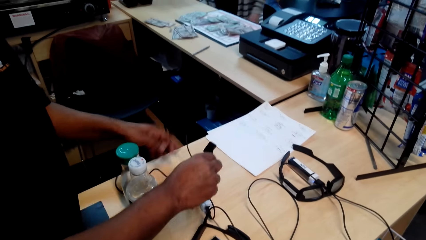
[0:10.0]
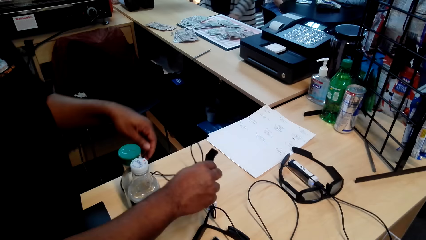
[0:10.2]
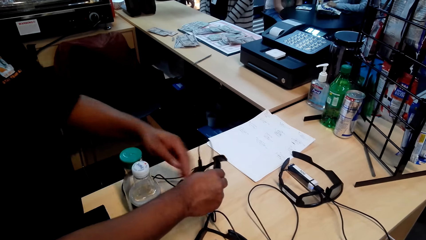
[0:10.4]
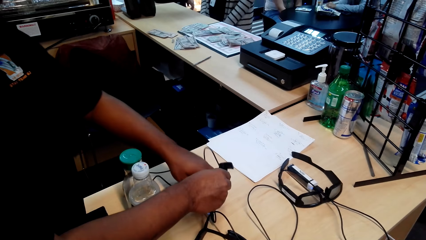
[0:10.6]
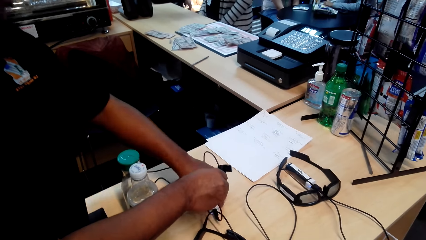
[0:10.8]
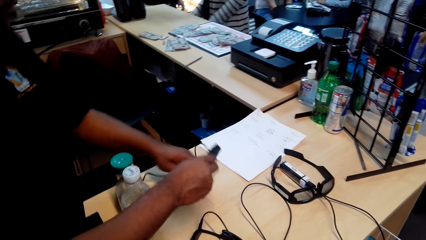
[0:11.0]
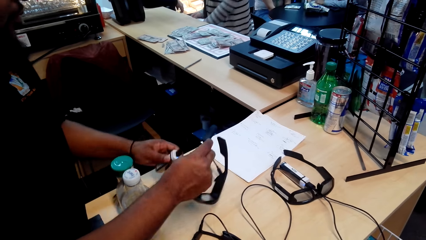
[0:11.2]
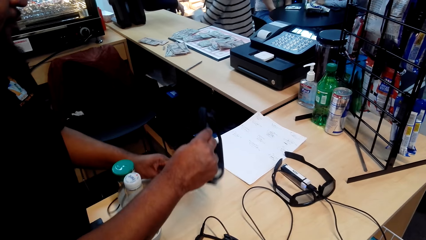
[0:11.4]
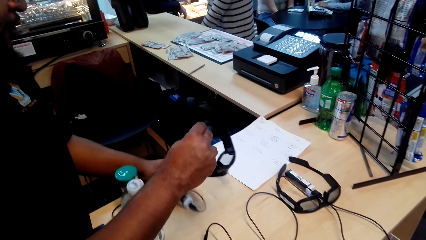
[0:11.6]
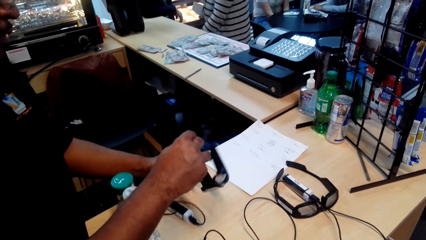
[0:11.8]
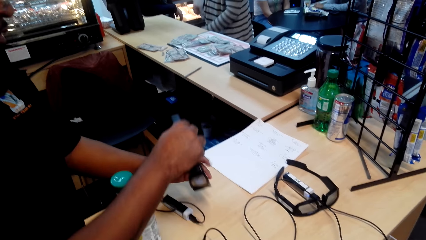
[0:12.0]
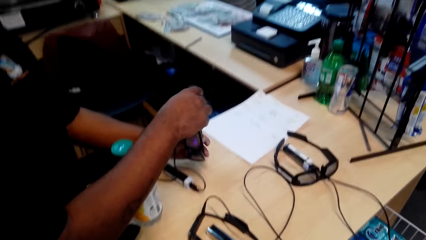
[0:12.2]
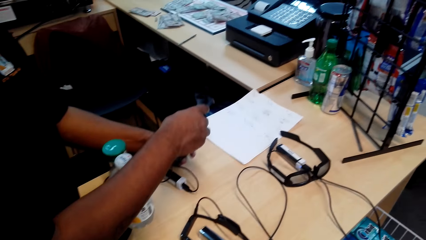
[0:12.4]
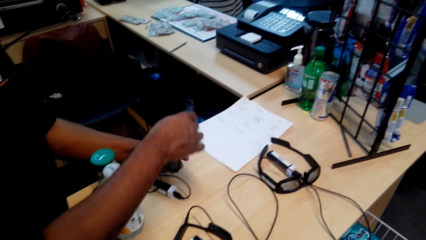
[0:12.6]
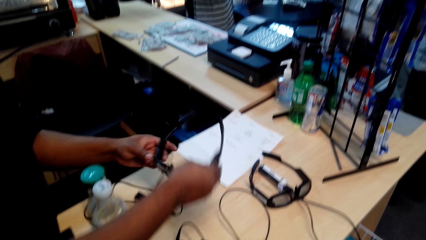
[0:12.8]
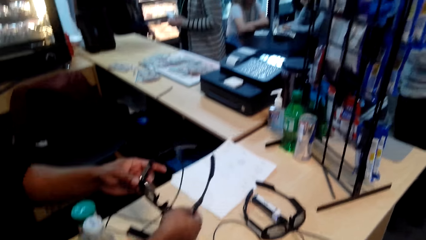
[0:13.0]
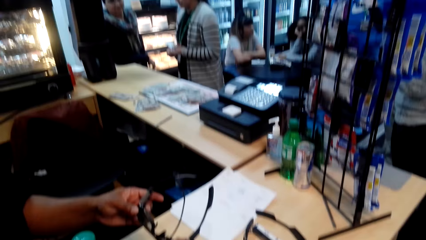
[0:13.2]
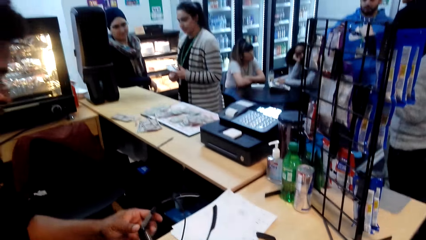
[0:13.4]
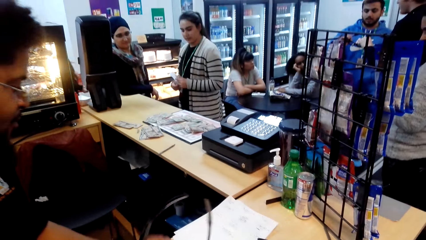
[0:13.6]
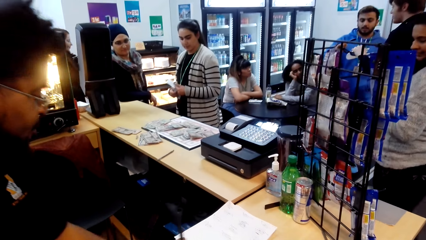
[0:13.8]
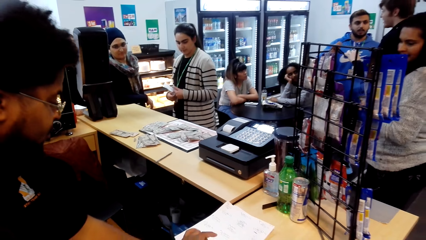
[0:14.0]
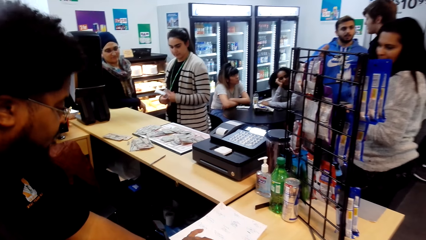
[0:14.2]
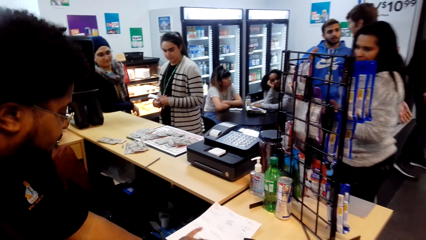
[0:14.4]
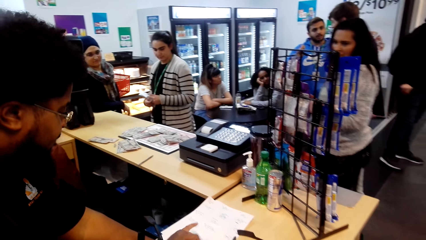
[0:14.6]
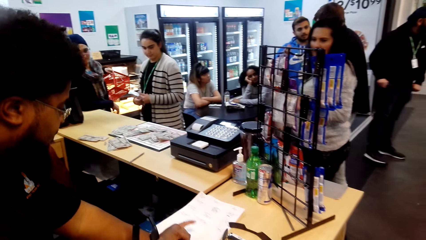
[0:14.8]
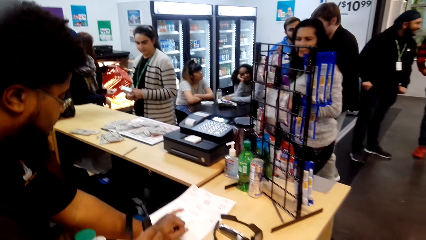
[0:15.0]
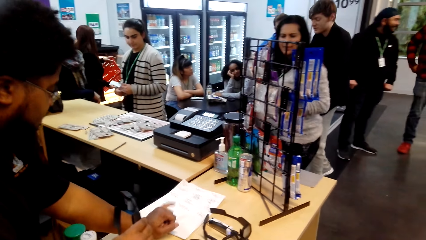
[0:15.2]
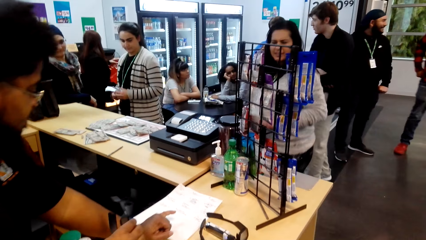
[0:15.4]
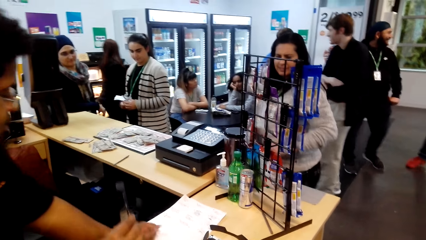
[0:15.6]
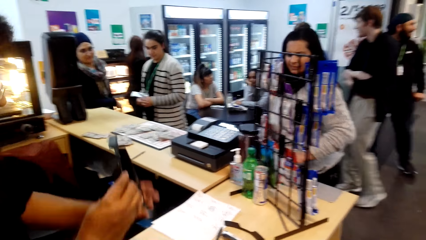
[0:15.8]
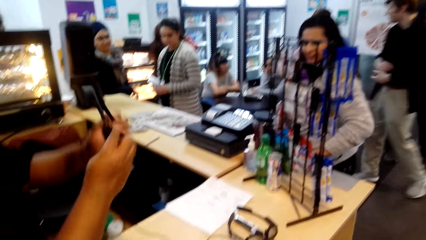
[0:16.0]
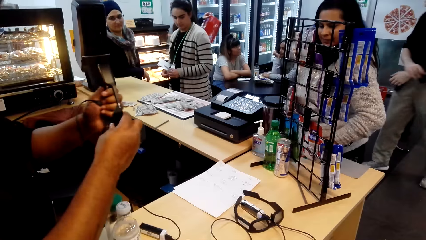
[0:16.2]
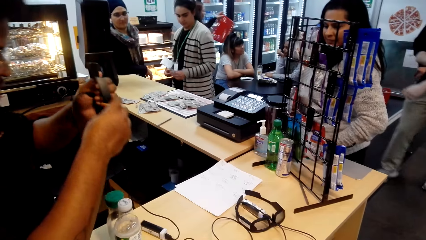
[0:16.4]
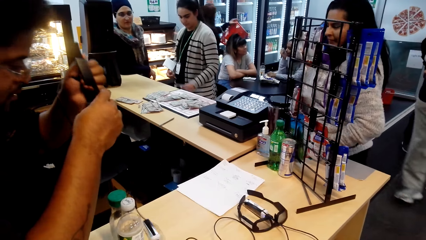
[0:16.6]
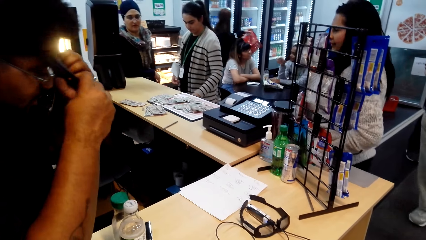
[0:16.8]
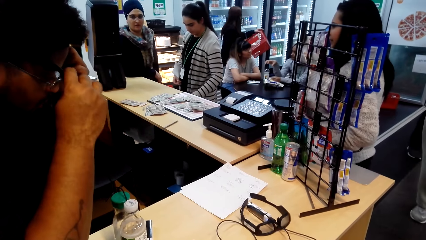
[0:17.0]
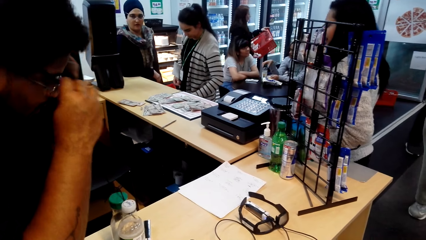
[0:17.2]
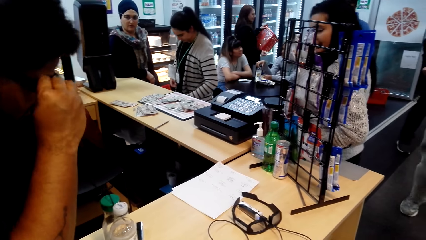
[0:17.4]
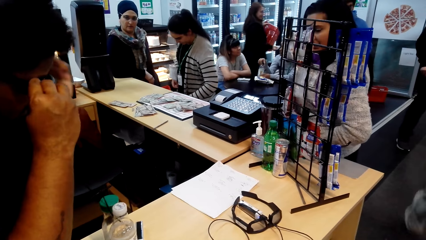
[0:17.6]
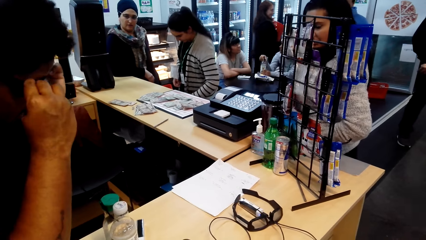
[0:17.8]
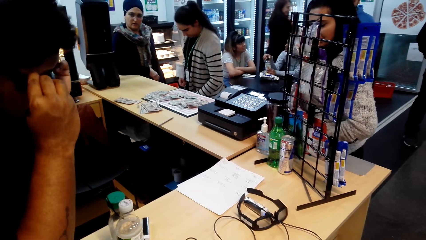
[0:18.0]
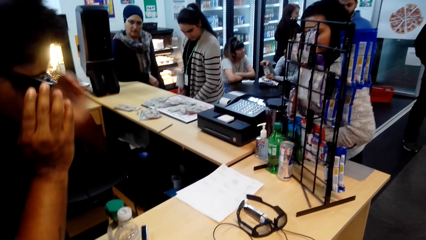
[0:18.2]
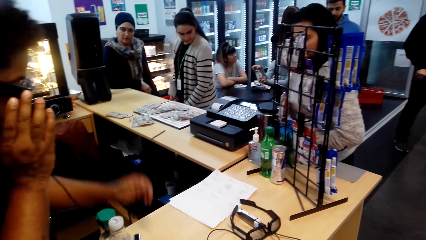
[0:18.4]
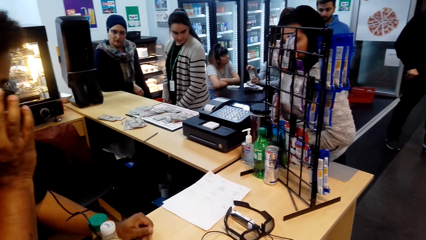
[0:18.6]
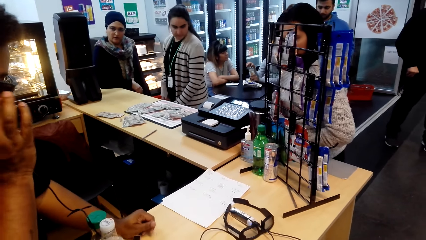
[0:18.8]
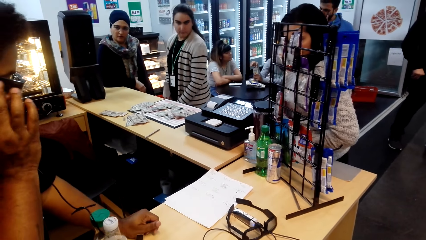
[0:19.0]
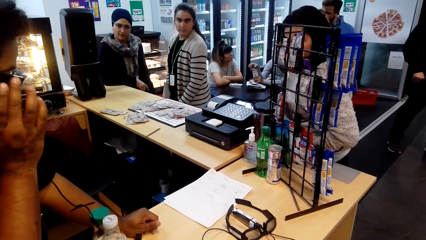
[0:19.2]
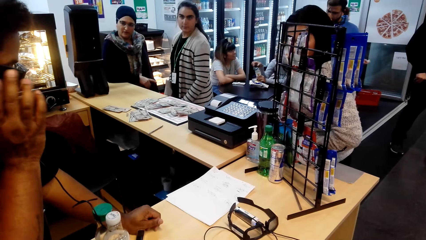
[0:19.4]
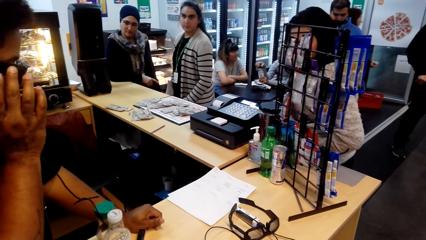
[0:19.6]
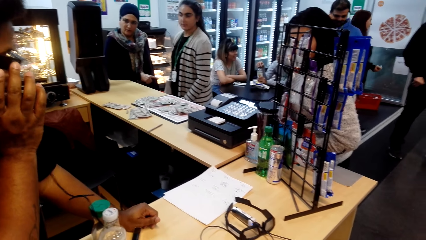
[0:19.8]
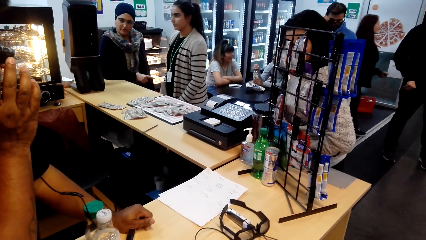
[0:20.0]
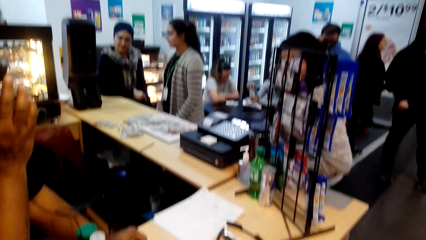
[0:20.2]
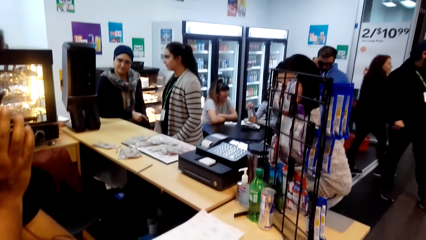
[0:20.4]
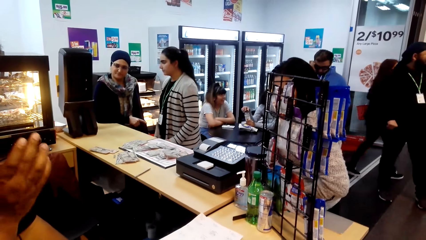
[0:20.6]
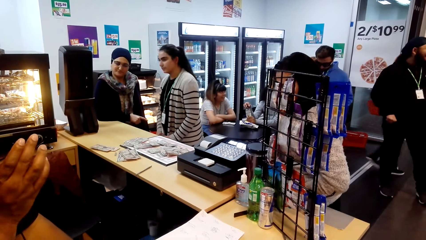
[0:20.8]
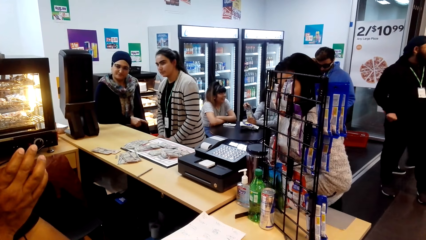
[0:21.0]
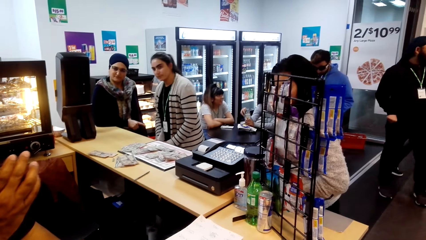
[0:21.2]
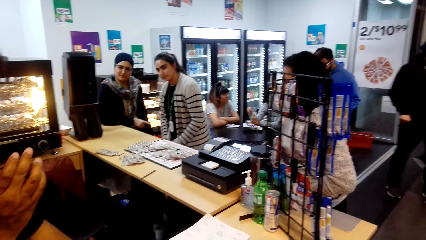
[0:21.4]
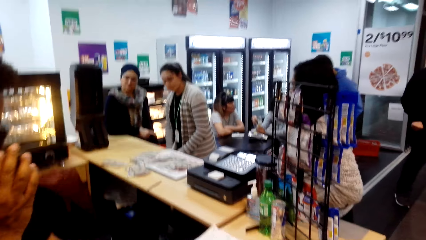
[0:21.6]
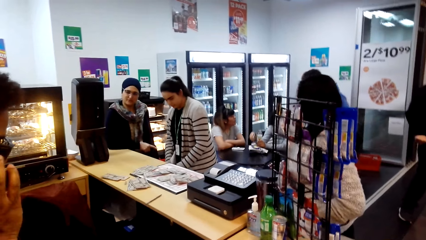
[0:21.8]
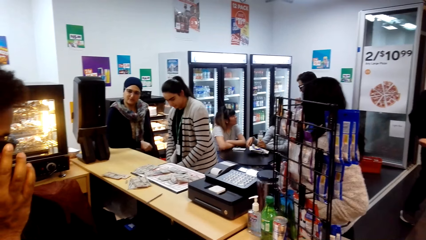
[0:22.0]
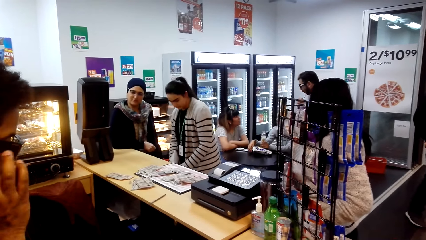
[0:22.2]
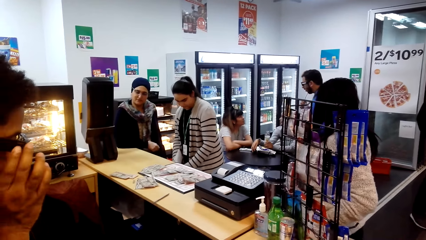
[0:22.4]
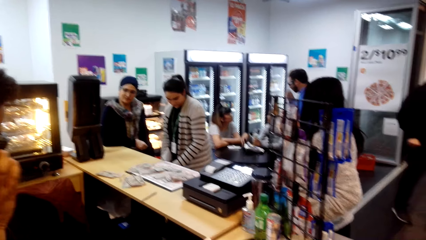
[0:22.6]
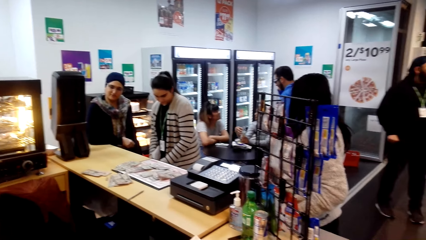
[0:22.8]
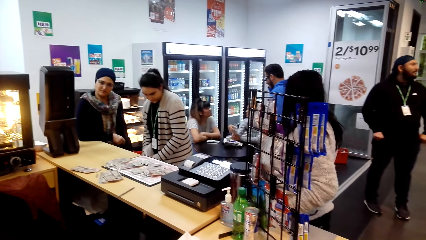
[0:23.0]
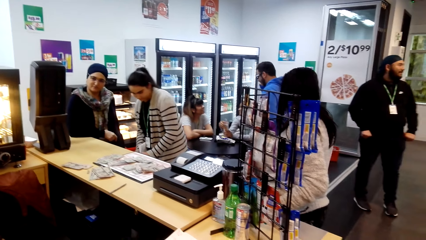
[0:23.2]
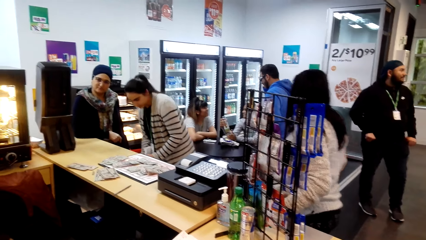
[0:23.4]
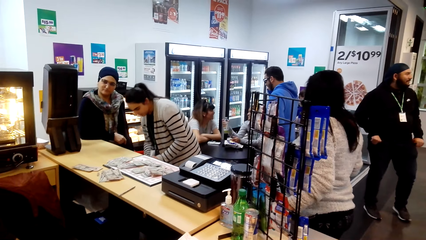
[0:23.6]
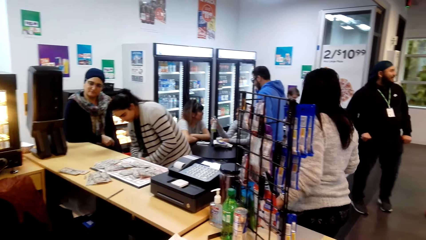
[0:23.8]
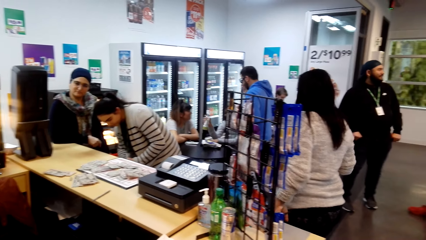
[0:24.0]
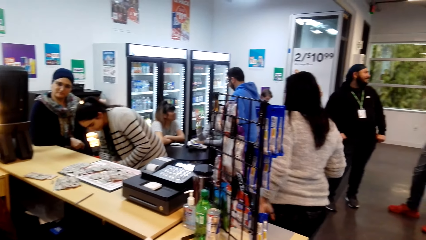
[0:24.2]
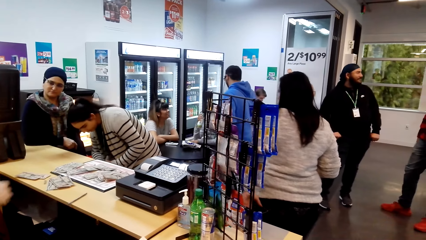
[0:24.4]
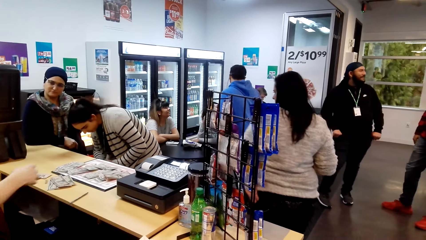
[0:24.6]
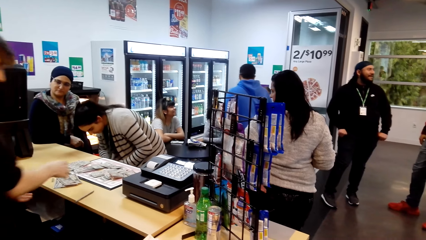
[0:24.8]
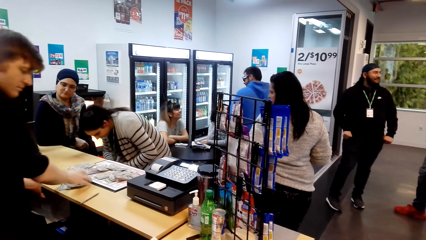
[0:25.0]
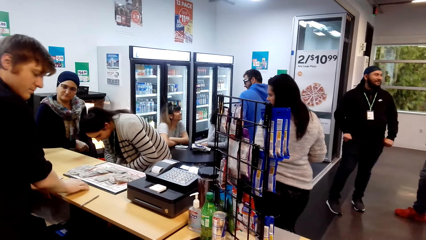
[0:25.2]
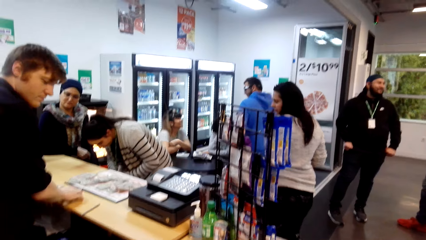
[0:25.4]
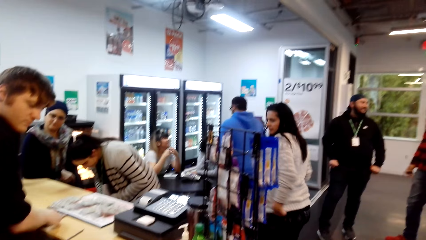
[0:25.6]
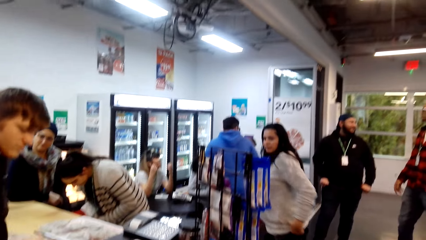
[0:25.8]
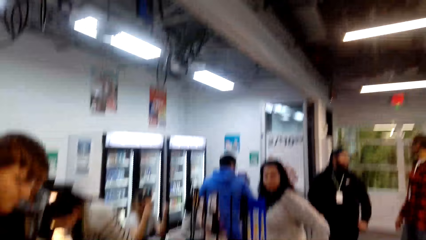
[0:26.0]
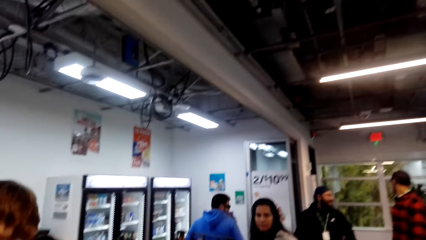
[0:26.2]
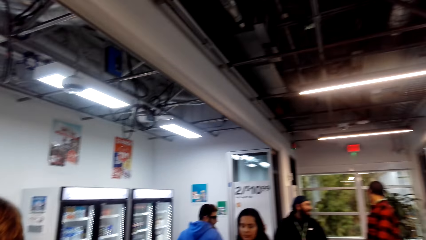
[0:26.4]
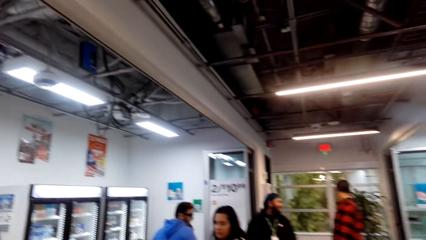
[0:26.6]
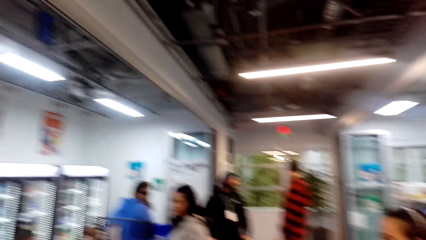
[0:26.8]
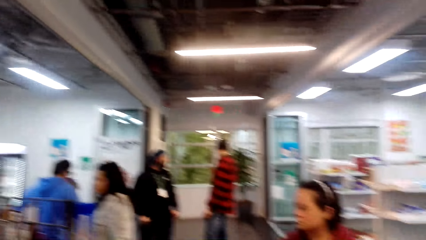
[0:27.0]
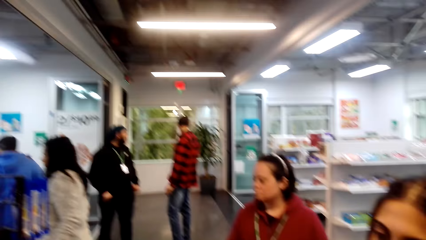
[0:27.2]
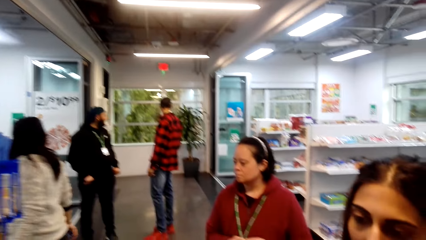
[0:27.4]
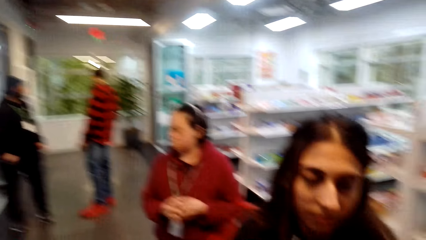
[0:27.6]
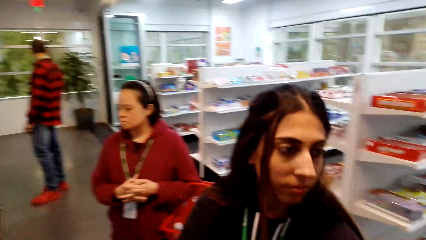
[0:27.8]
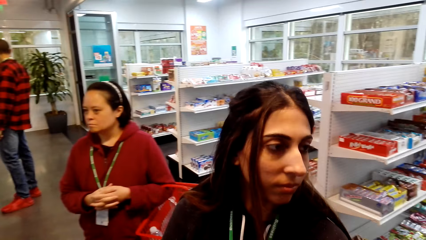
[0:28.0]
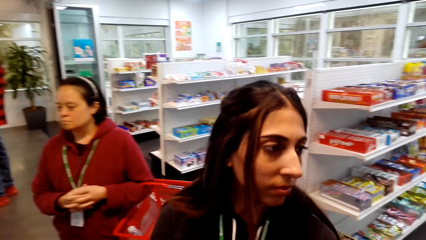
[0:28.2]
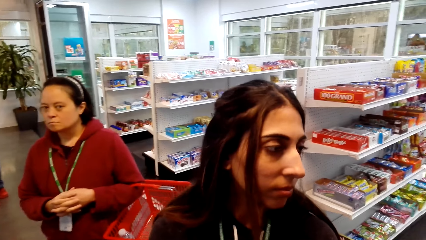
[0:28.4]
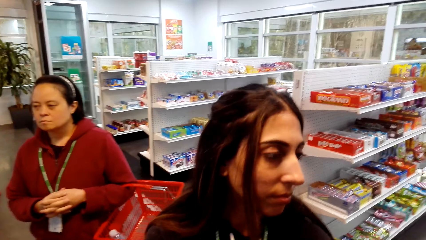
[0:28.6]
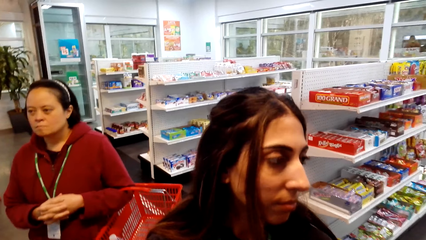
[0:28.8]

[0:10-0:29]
A man picks up the glasses from the counter. The man puts on the glasses. The camera wearer looks around the room.
